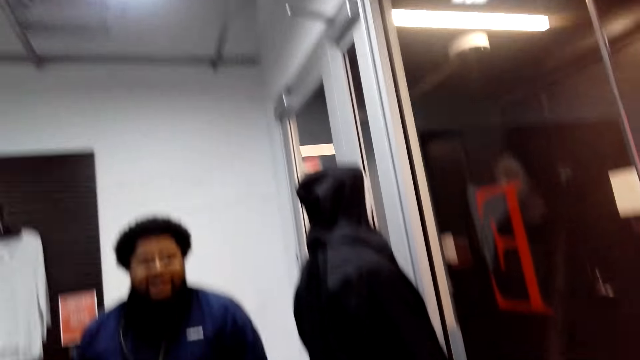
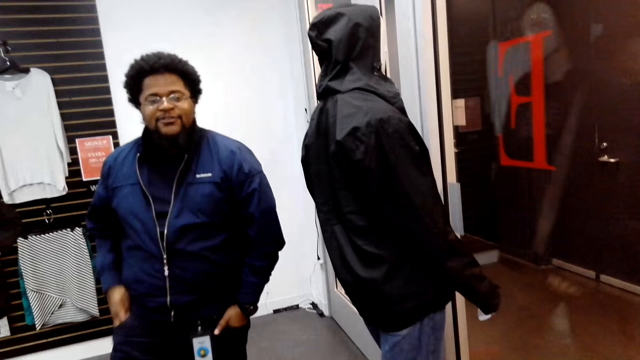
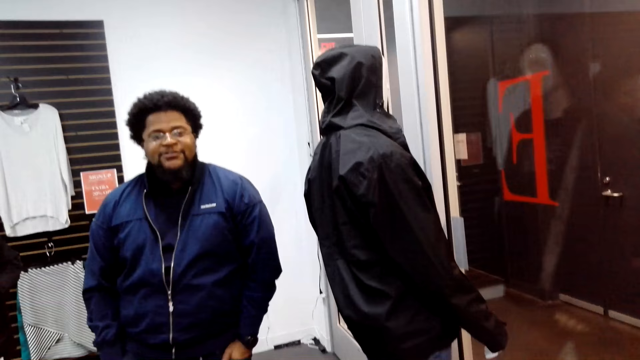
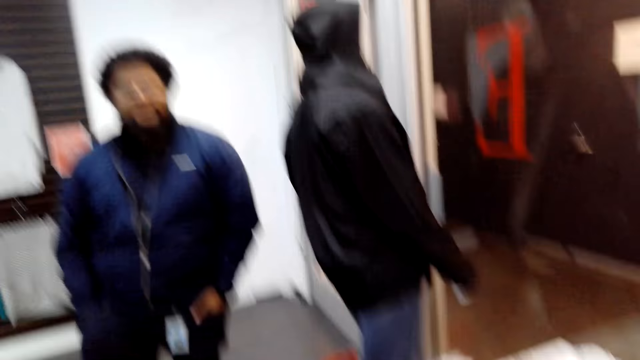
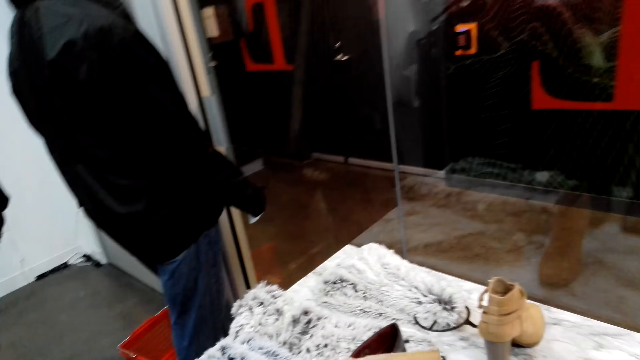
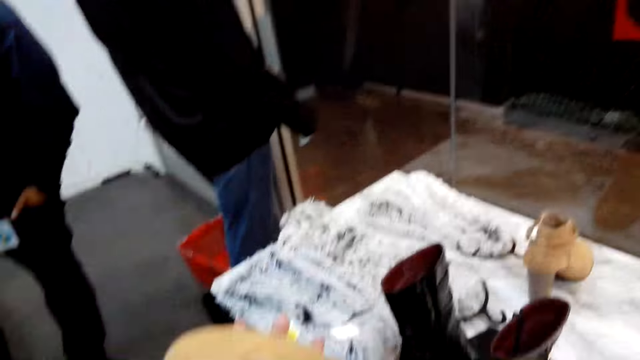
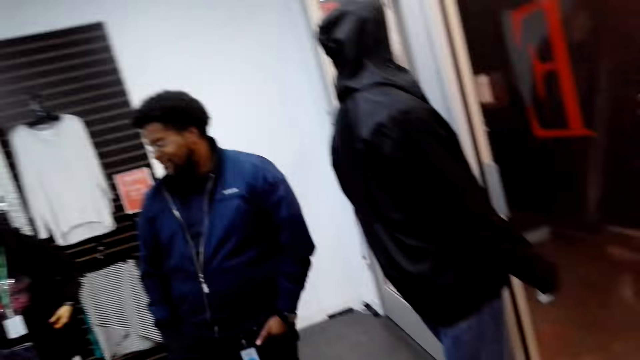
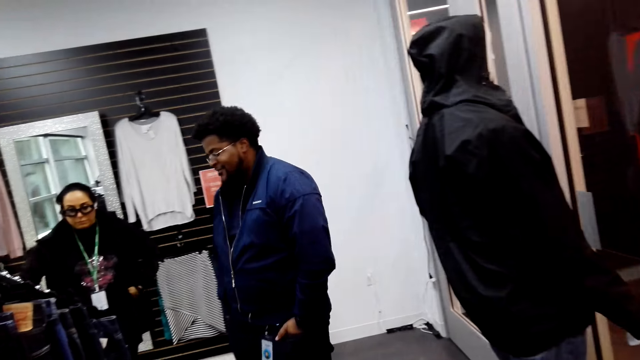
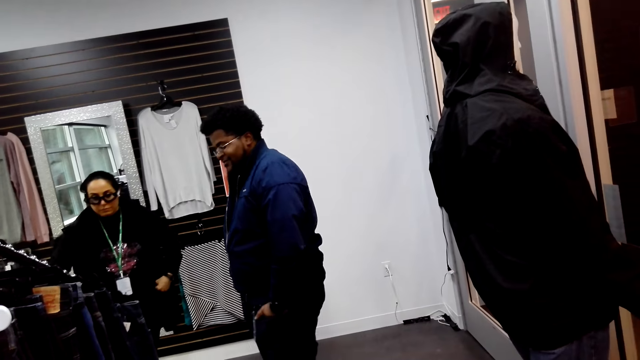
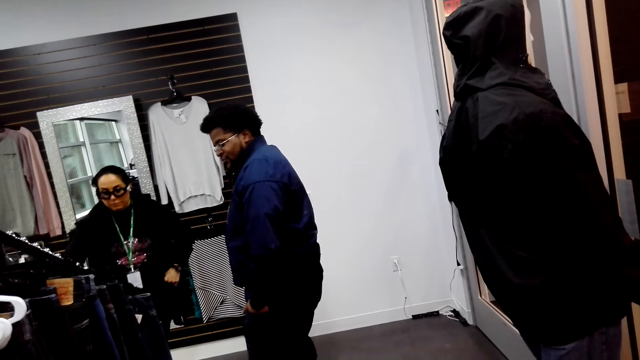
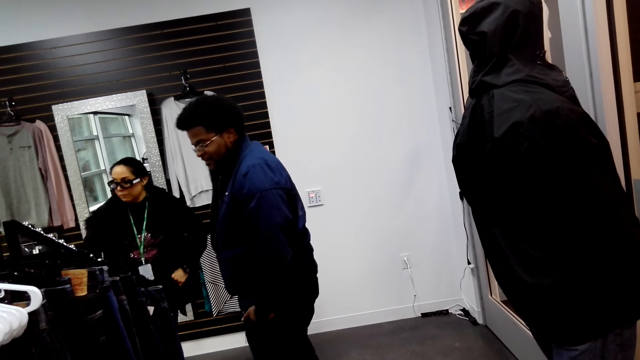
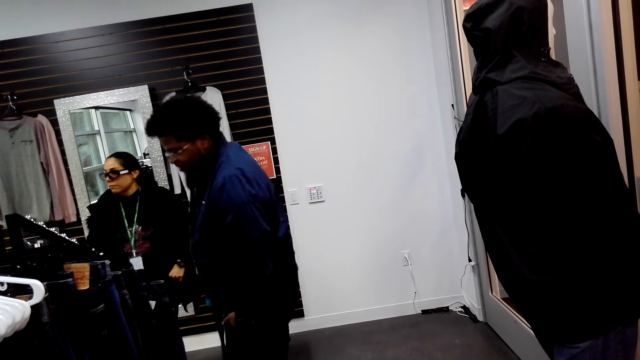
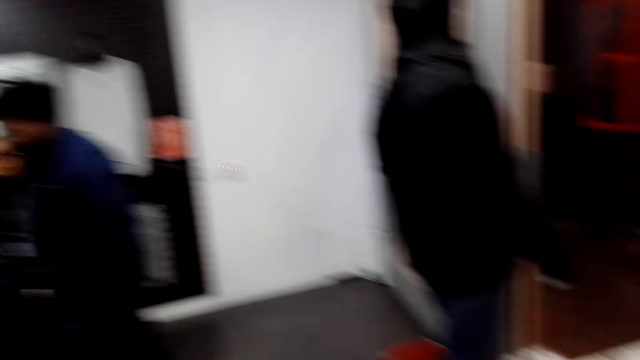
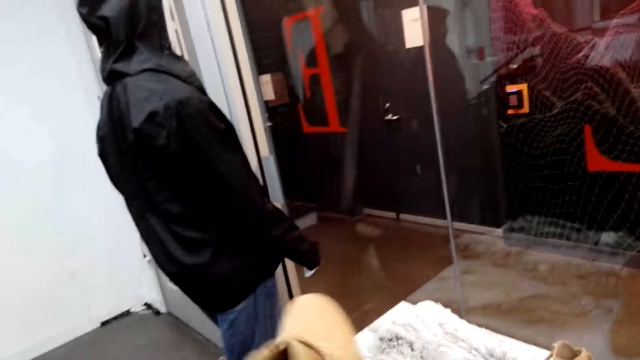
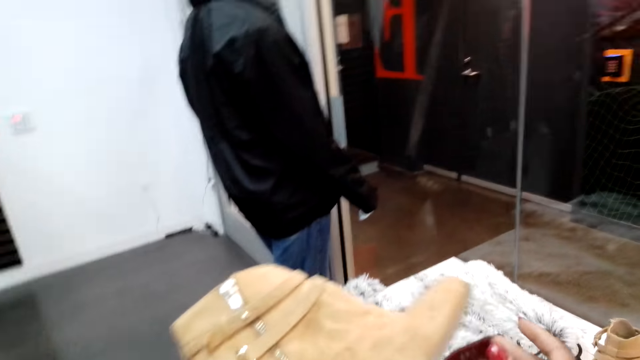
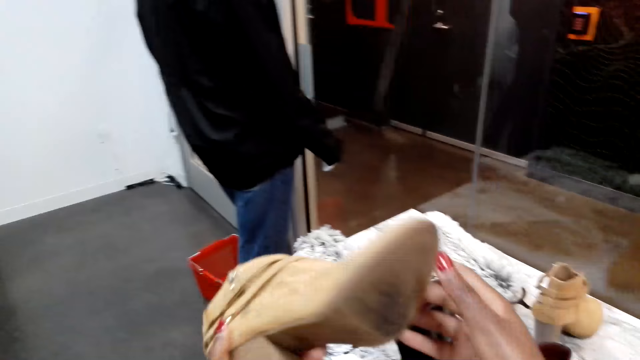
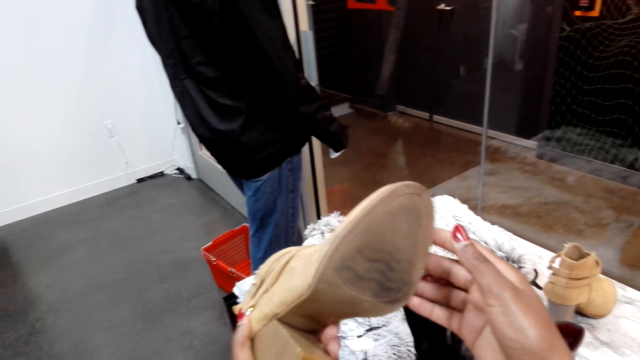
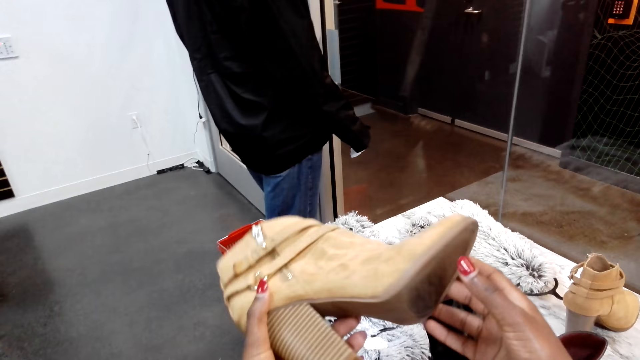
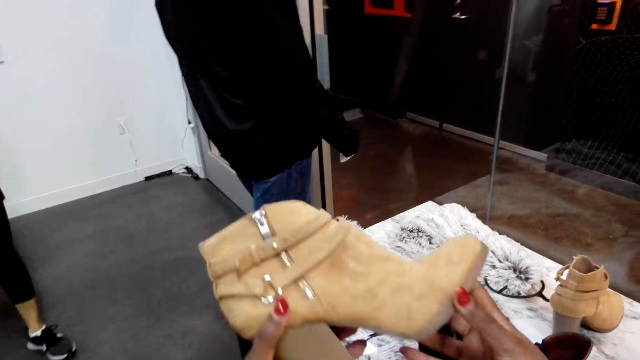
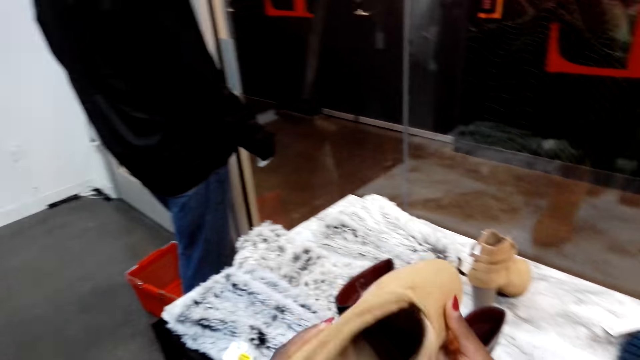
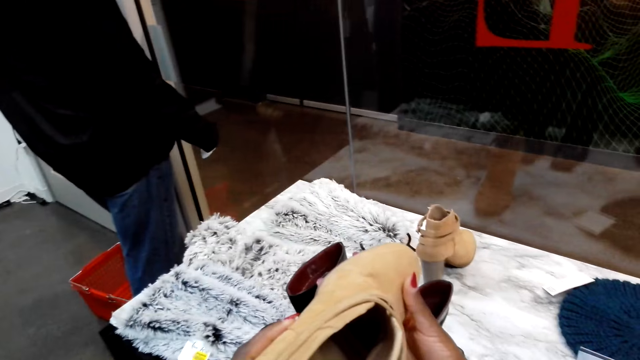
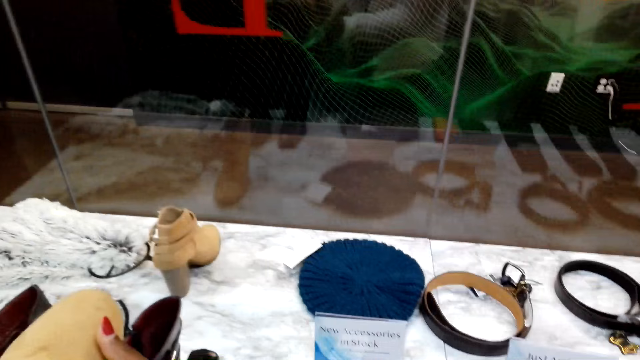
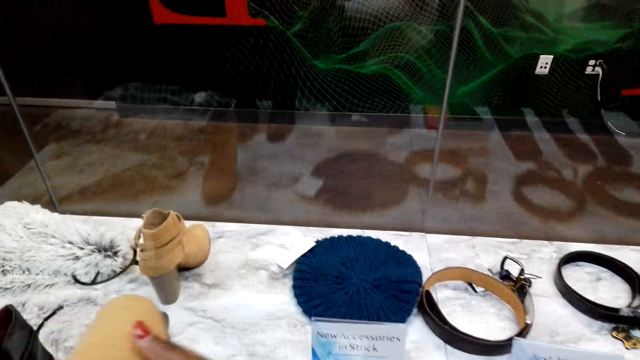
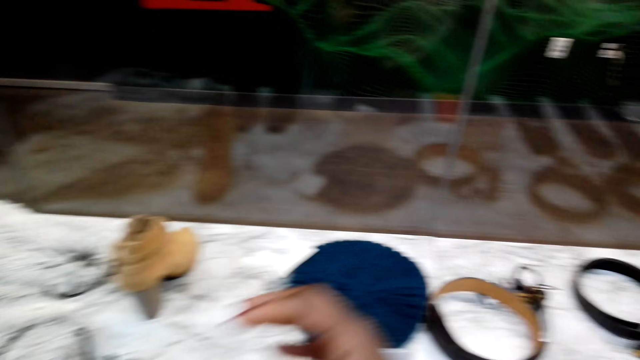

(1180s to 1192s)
A man moves around. The camera wearer looks at the shoe.

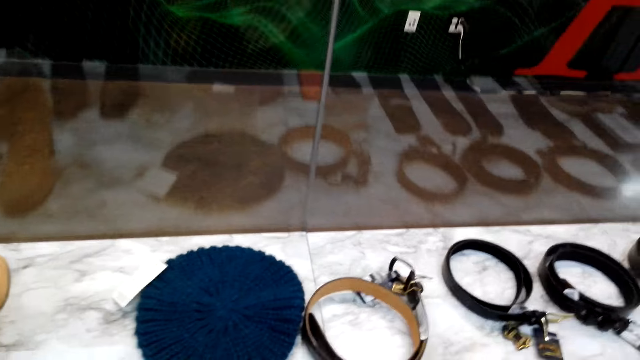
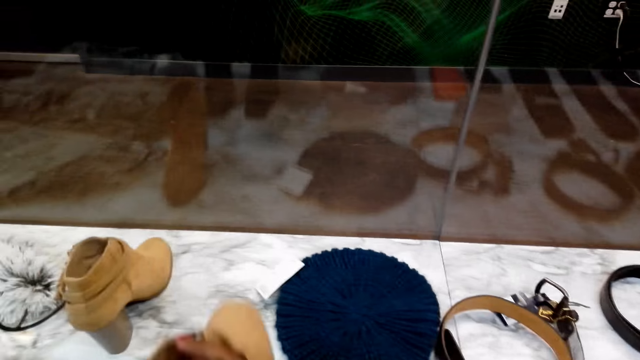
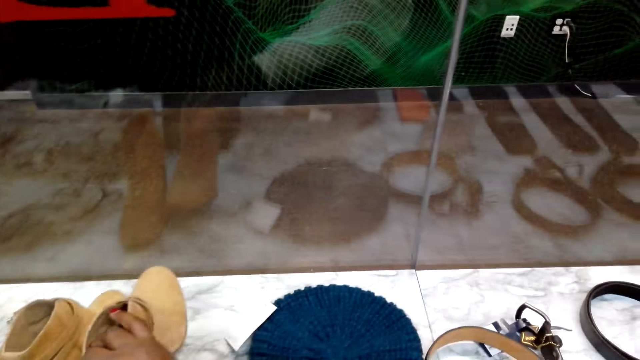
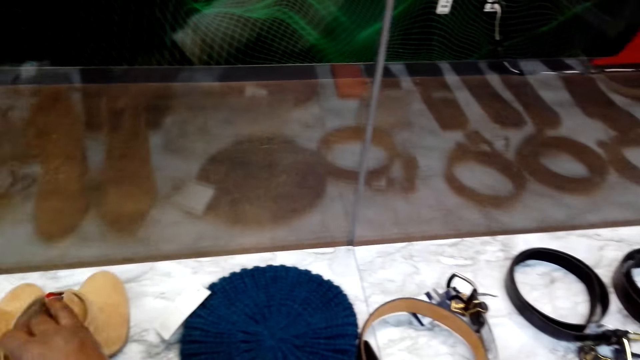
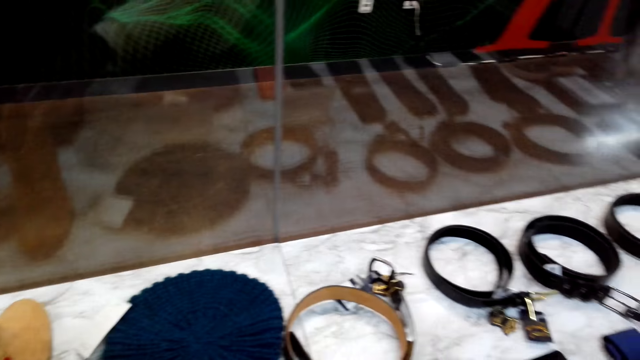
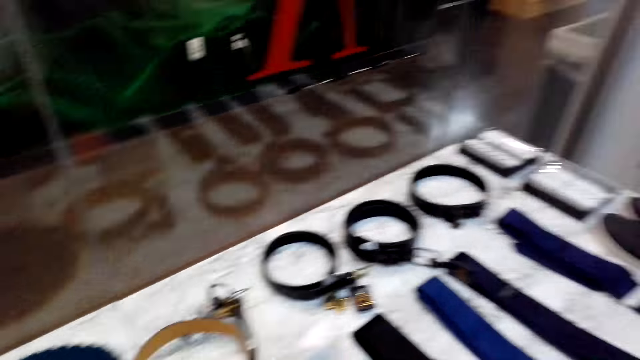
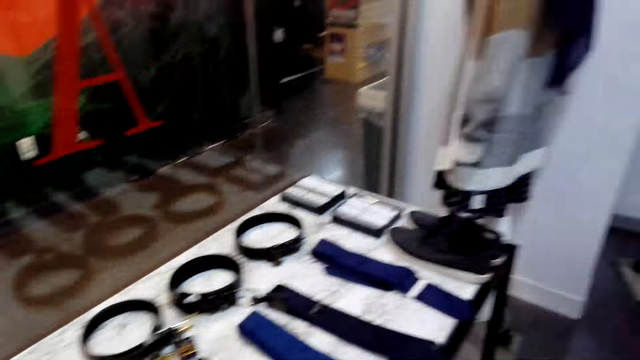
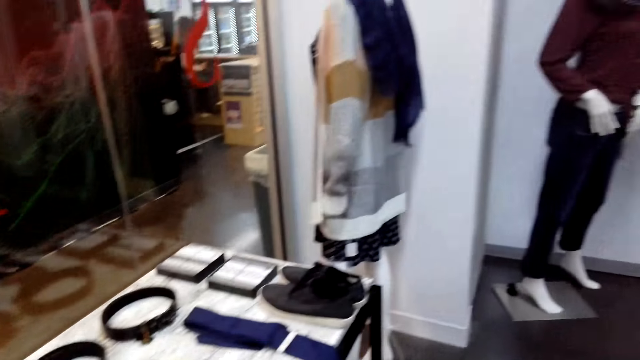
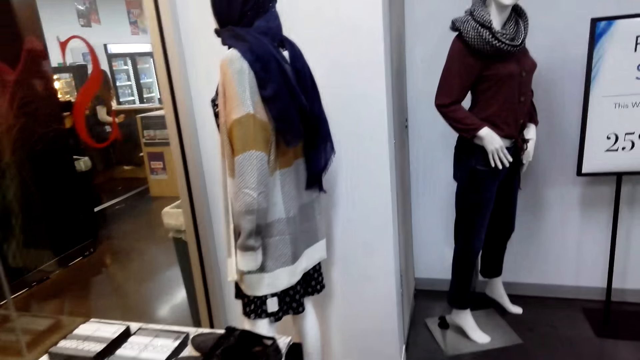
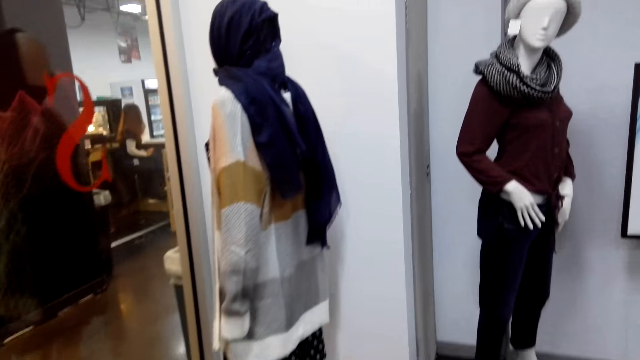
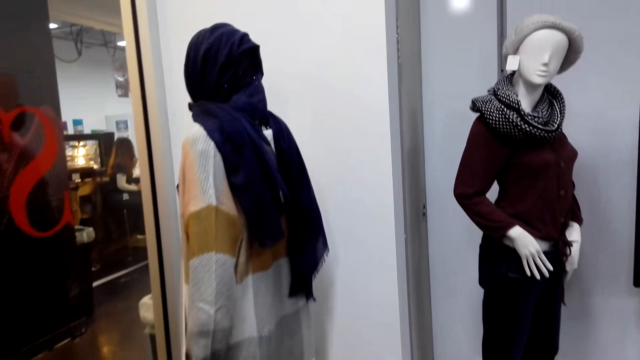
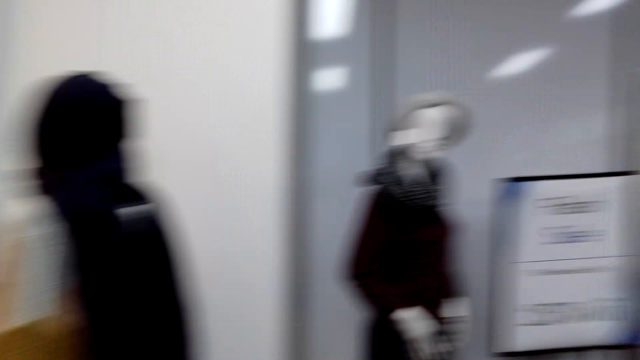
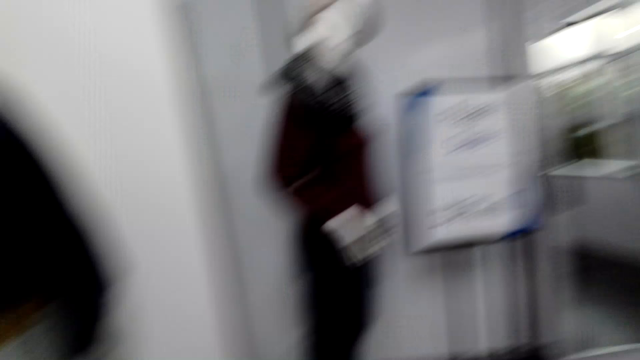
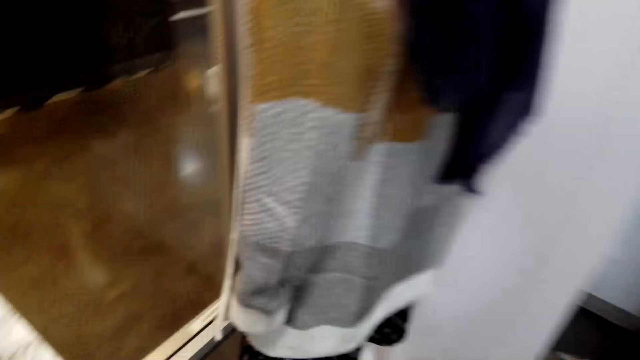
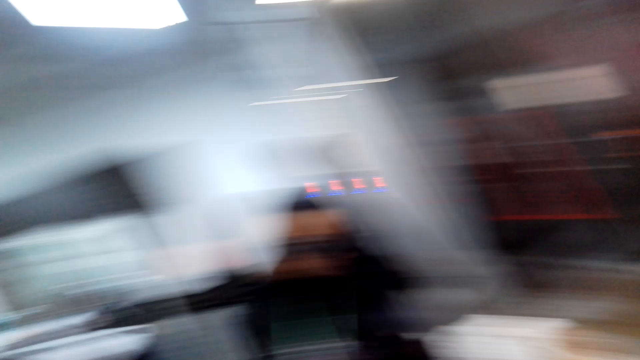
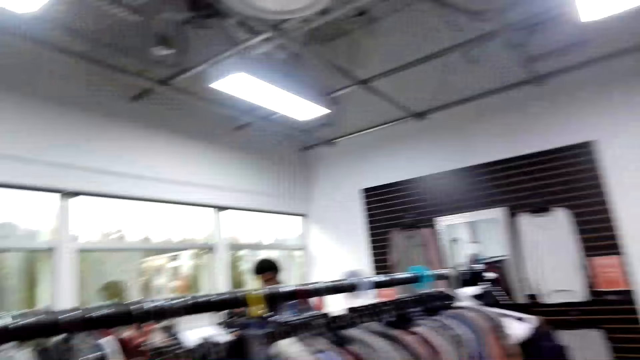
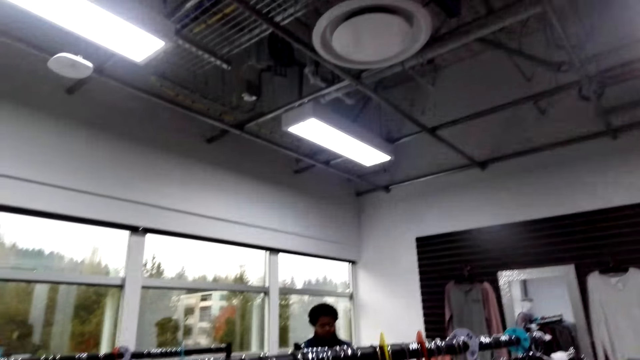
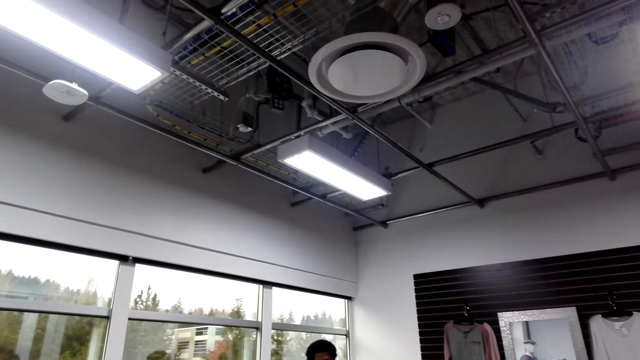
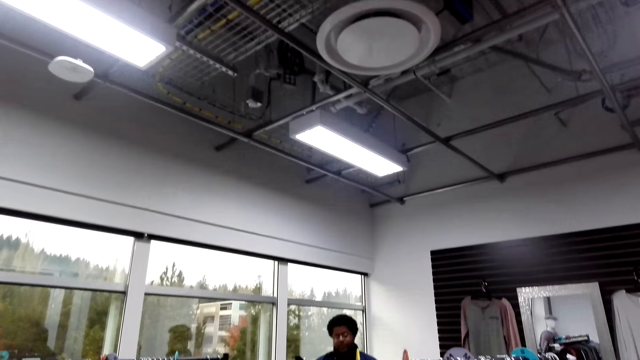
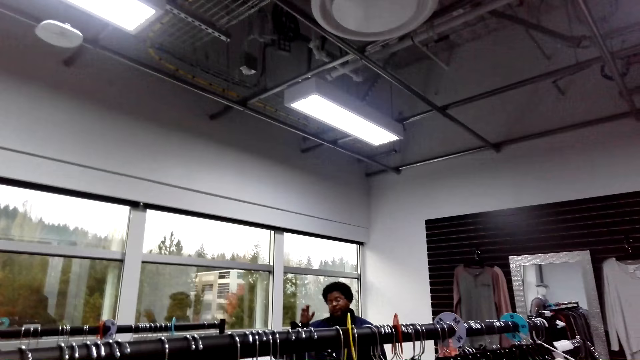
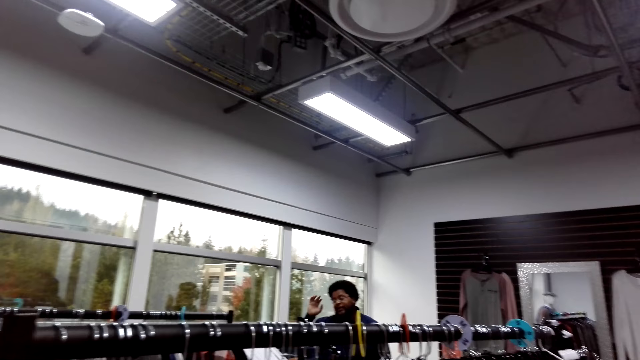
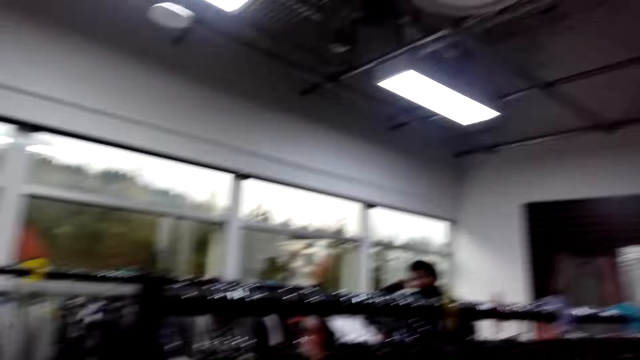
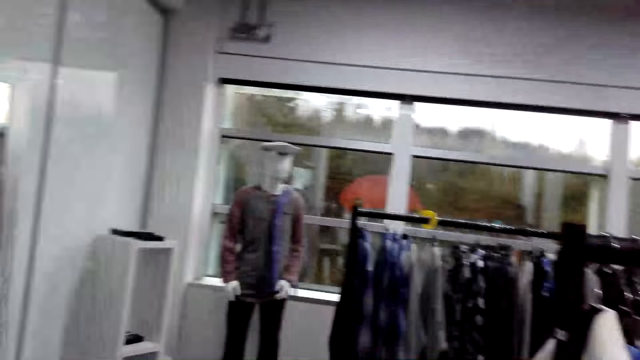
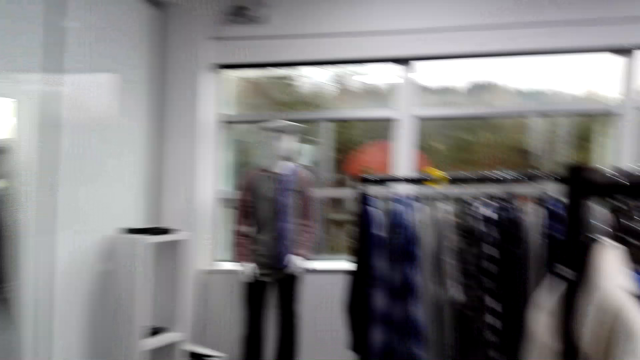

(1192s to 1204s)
The camera wearer puts down the shoe. They walk around and look around.
